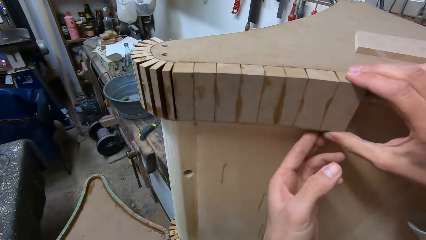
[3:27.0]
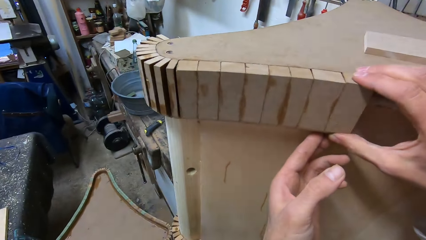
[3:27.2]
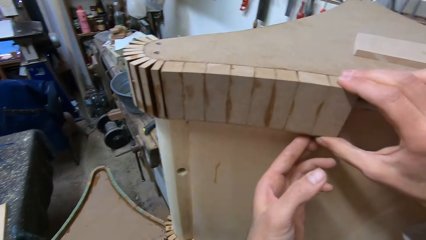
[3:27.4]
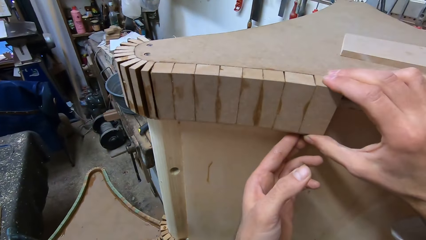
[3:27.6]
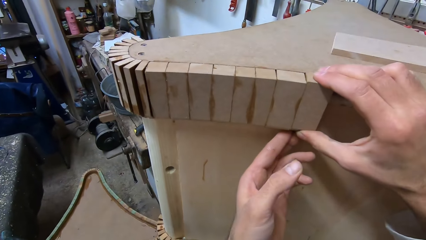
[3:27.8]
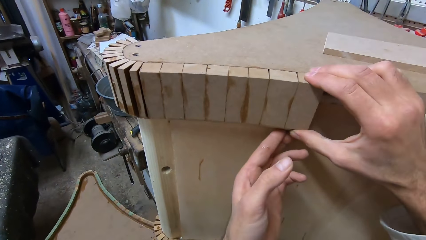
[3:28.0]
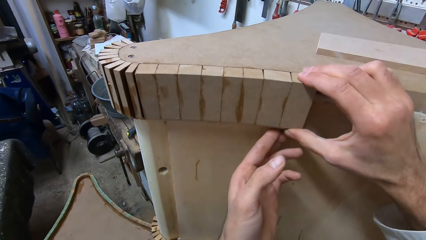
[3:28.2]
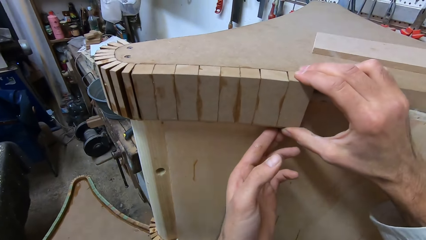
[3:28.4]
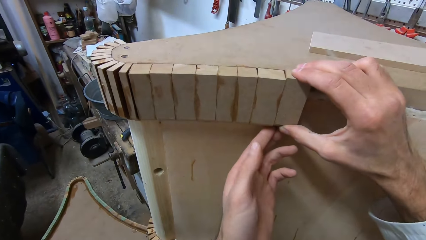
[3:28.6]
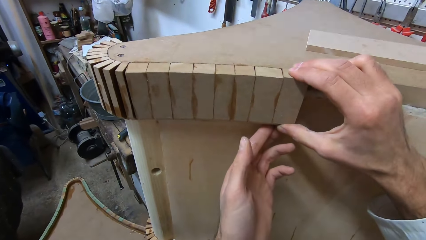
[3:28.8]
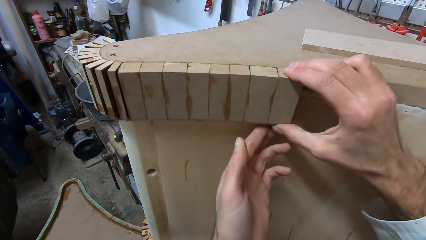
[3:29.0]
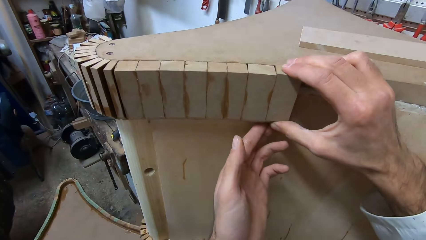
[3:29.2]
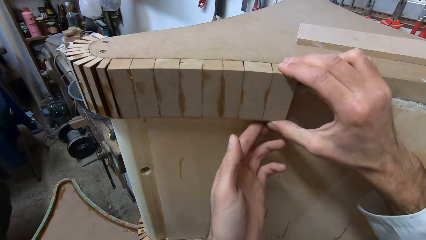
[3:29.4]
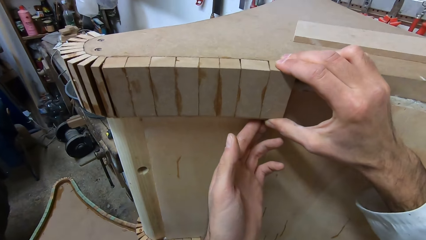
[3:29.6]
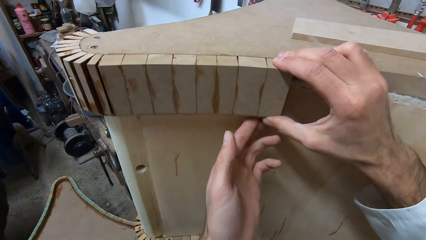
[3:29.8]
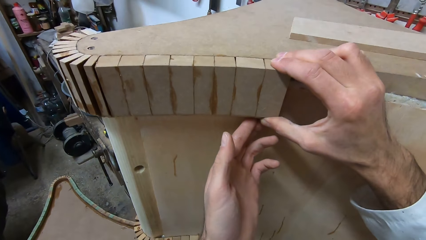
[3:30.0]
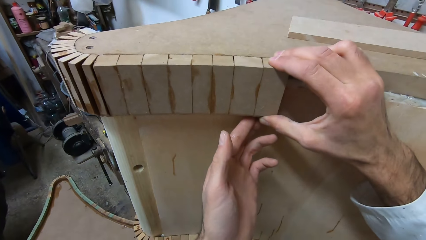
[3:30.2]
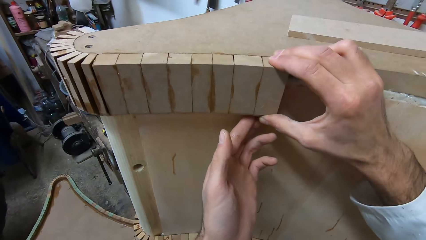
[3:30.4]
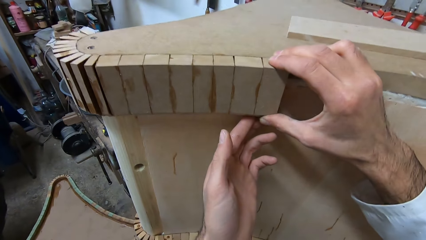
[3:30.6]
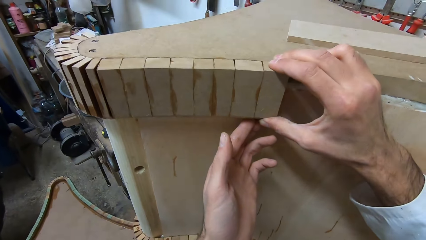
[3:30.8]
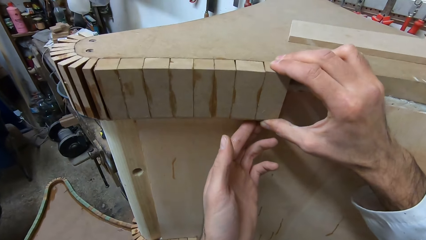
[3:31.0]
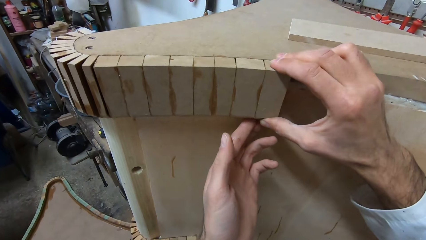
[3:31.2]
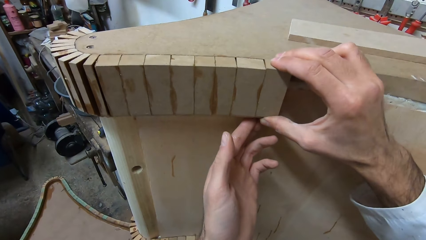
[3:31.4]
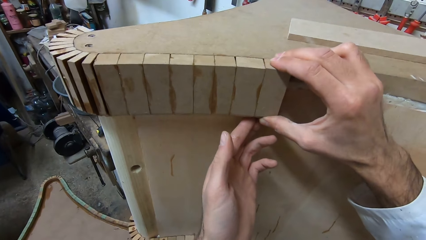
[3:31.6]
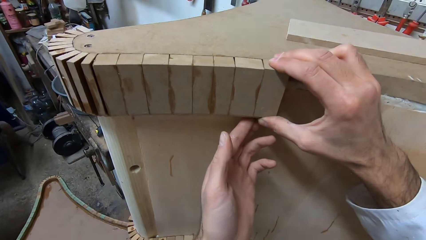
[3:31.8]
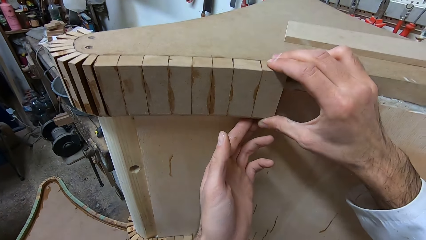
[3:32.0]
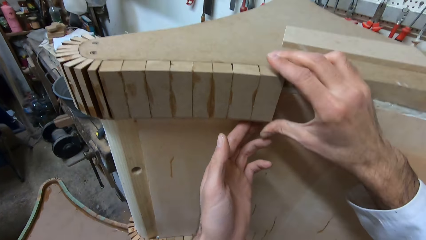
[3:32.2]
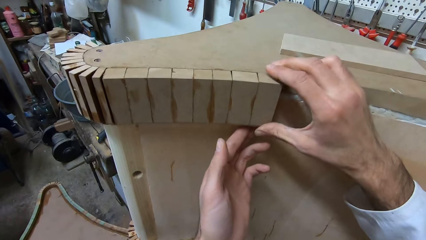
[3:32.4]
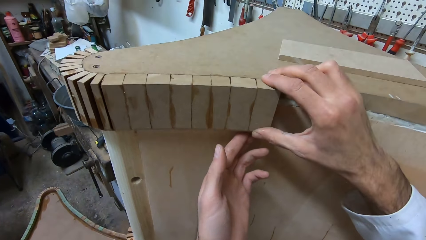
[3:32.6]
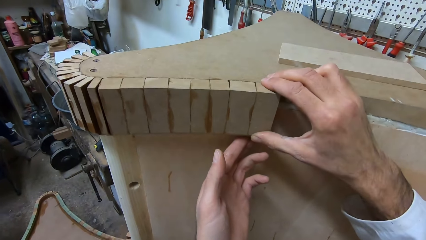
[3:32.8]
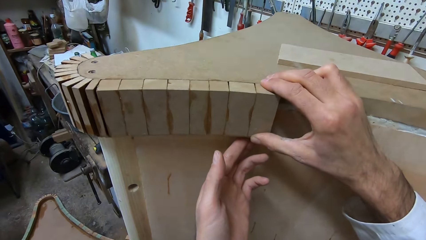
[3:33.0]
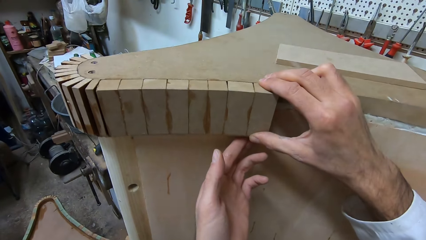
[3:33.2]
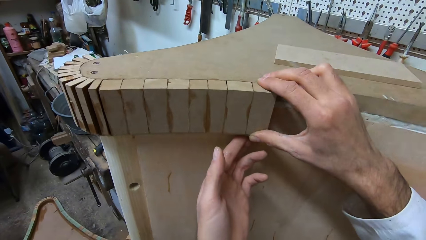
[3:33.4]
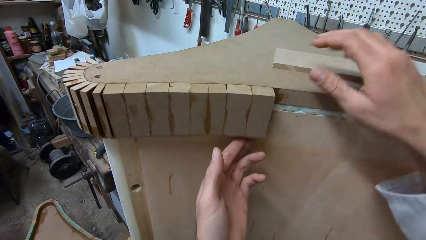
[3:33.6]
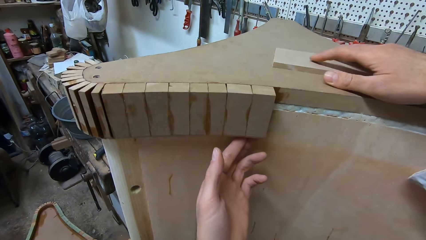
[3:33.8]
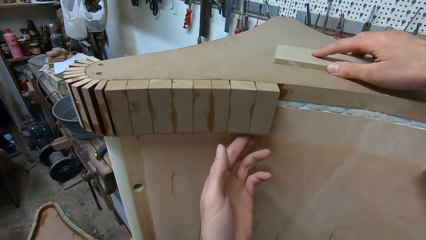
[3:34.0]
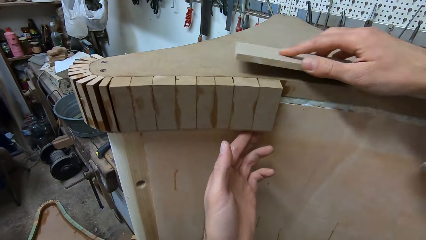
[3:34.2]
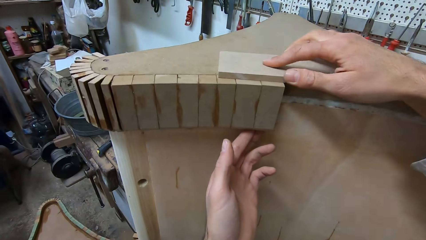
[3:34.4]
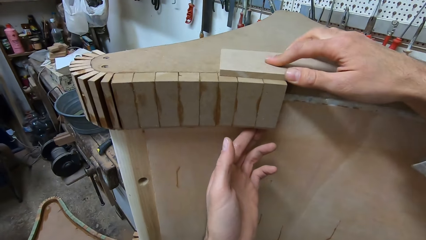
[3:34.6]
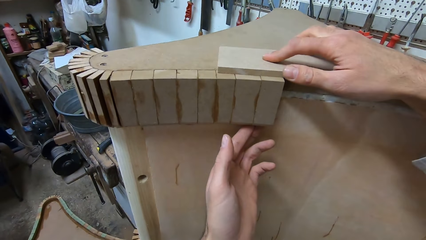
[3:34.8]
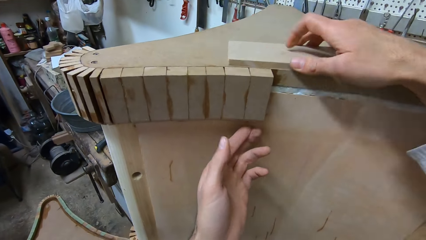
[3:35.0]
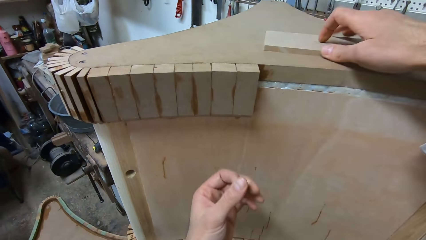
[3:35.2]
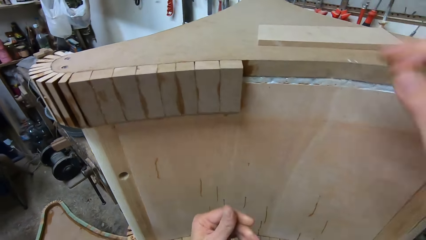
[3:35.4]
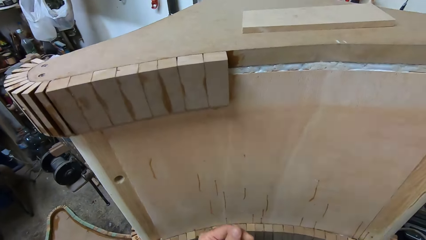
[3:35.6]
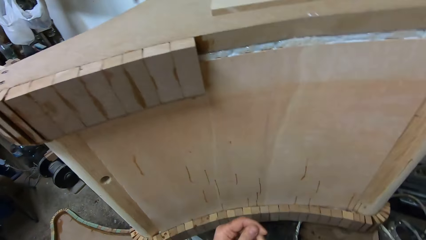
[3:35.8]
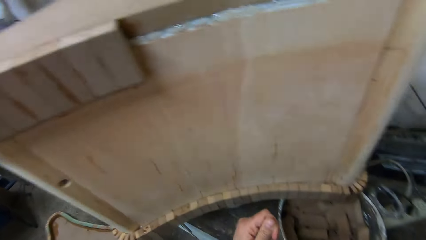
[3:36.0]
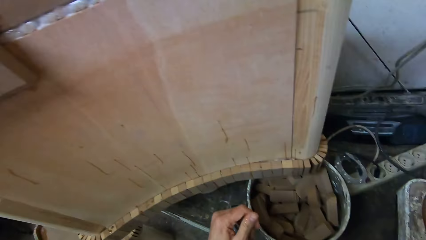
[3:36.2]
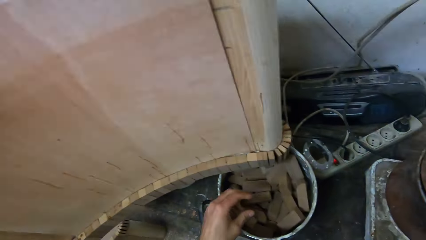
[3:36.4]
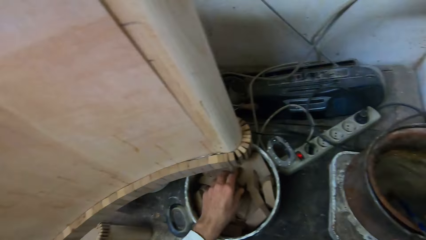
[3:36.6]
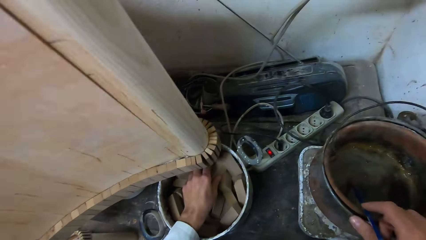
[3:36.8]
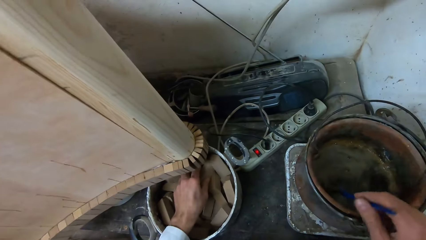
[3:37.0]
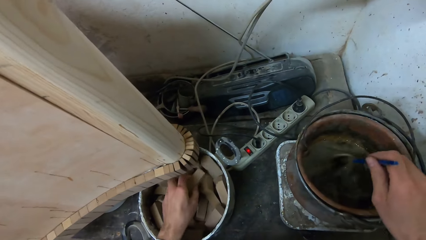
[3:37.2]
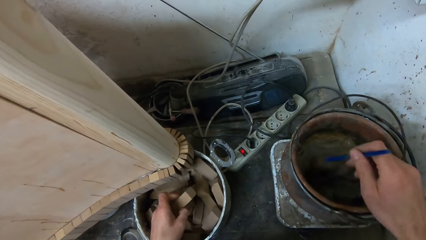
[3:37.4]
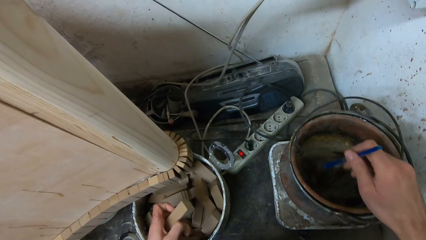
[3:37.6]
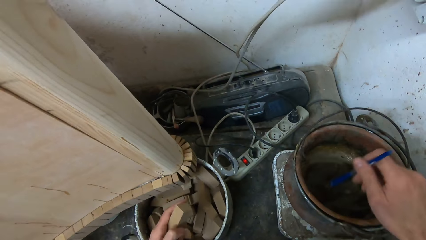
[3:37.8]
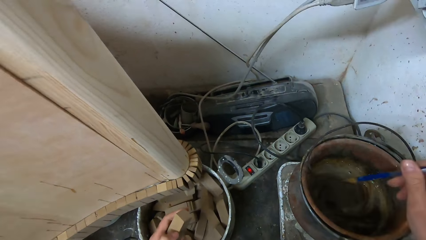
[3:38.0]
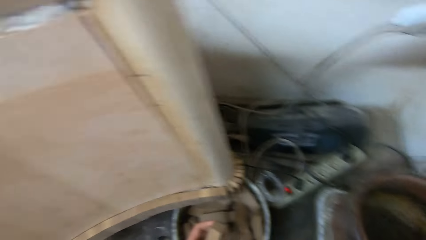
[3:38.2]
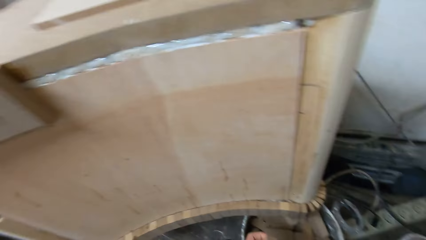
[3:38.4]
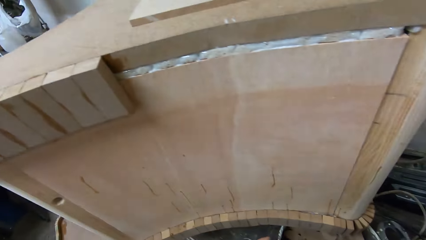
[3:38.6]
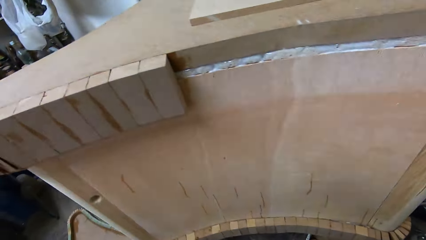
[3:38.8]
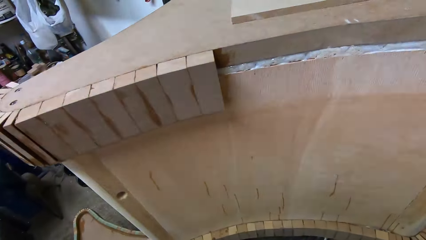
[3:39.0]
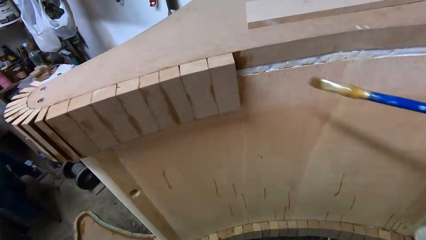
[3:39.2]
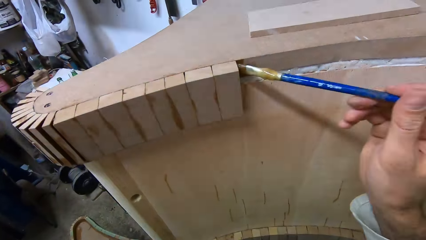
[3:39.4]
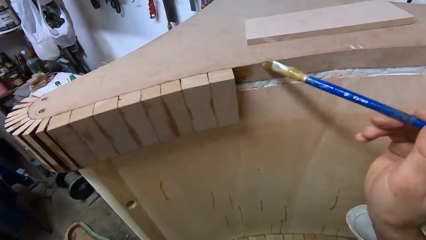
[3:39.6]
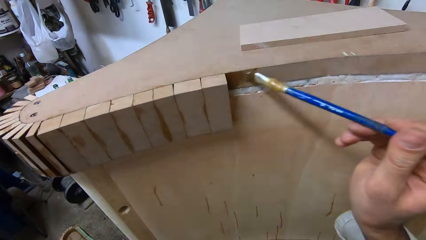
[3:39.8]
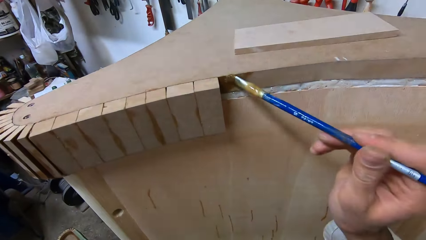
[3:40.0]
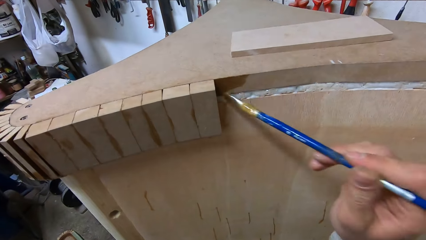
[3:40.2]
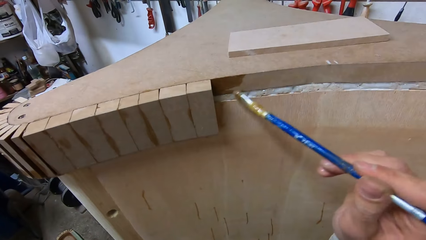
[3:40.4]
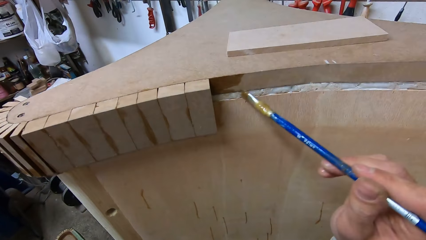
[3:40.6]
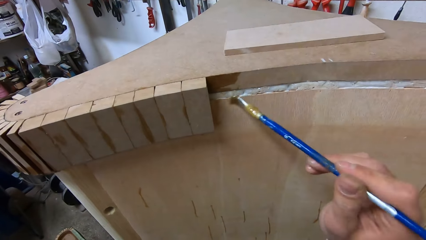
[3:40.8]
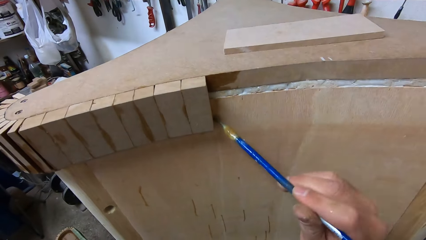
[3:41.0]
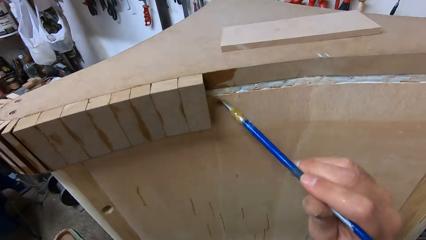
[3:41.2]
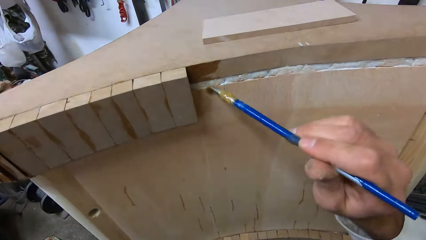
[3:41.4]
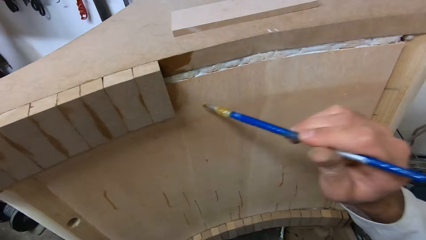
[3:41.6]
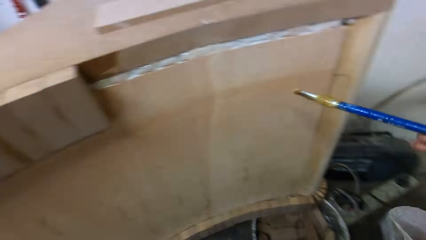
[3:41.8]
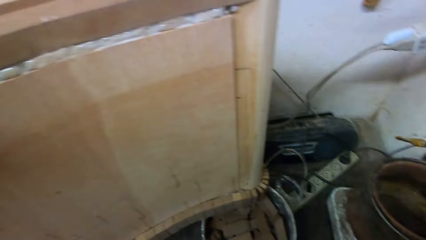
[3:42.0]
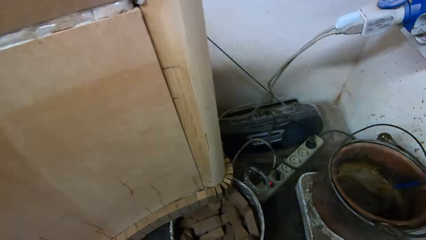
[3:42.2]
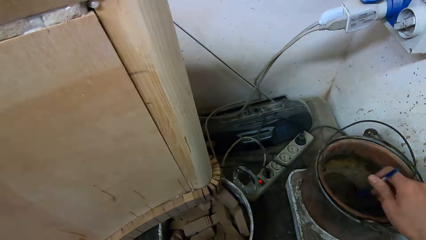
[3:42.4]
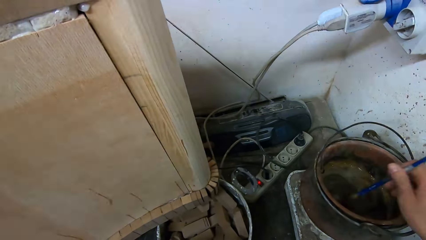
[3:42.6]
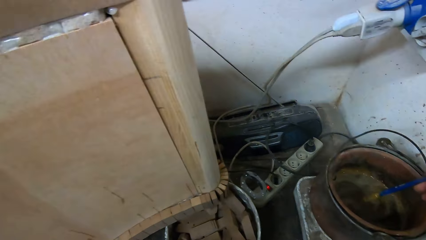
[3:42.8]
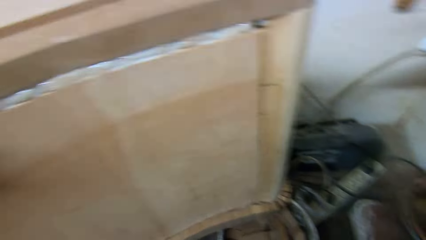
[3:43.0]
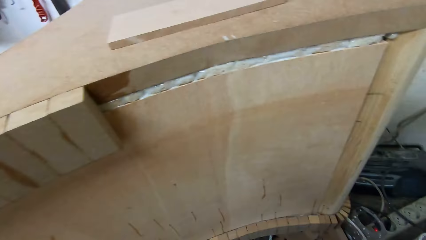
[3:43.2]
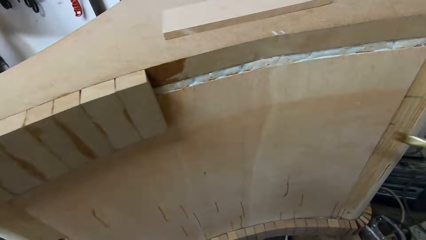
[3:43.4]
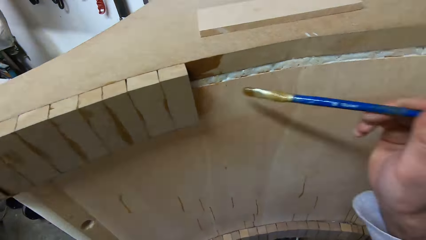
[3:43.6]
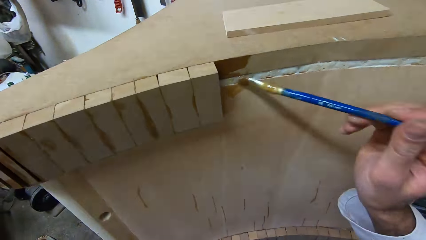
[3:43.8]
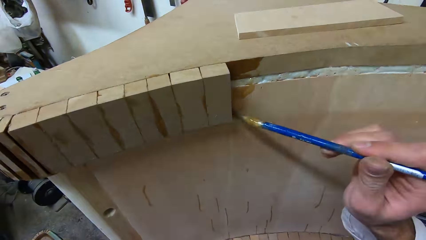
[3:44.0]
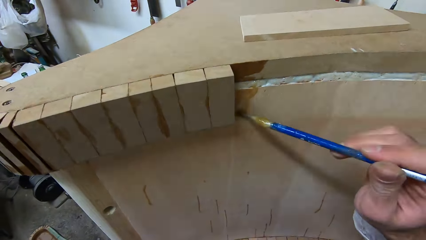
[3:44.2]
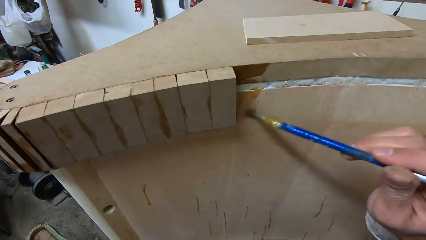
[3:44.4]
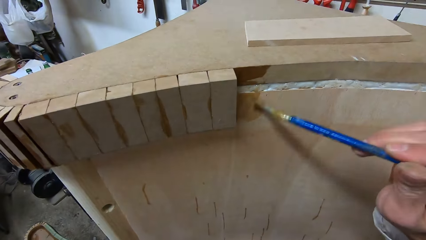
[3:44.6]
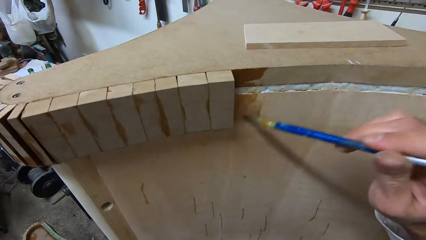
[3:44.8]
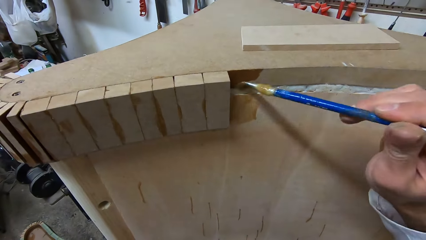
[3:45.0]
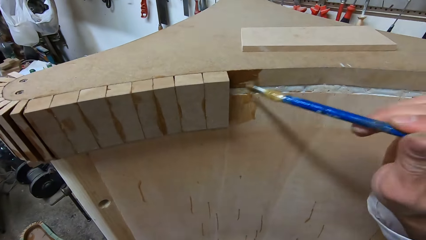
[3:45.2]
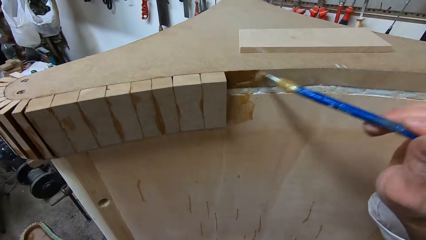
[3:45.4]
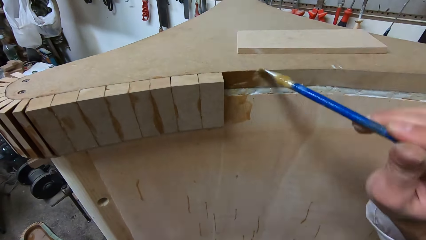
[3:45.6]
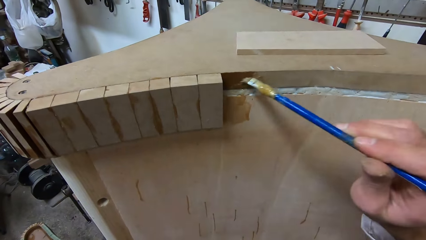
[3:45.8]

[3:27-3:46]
The camera wearer picks up a piece of wood. They move the wood on top of the furniture. They pick up a piece of wood from a bucket. They stir the glue in the bucket with the glue brush. They apply the glue to the furniture. They dip the glue brush into the bucket of glue. They apply the glue to the furniture.
